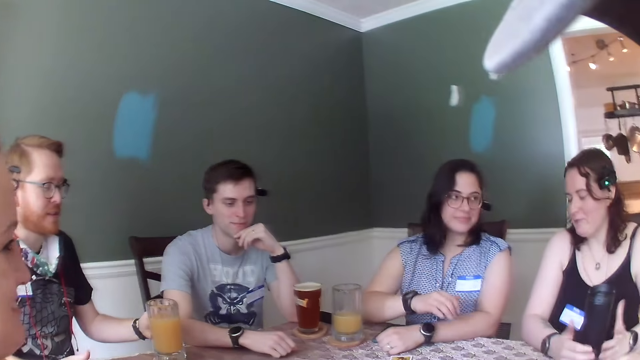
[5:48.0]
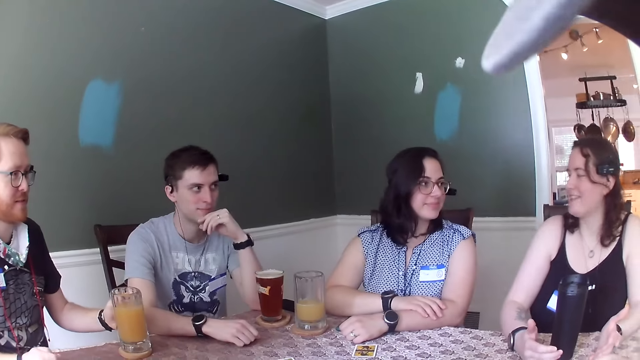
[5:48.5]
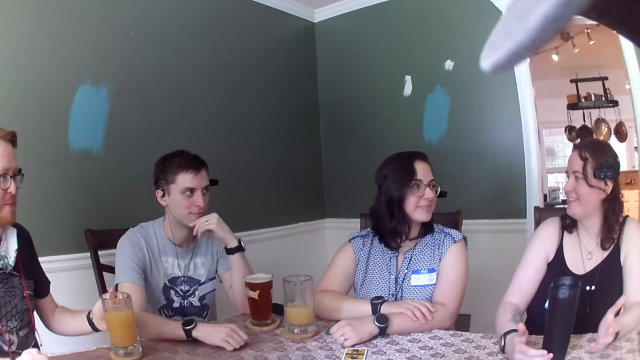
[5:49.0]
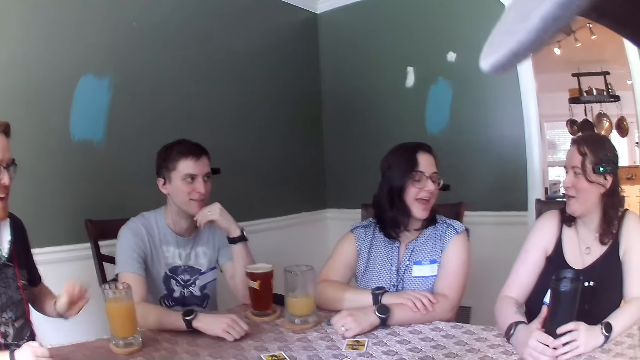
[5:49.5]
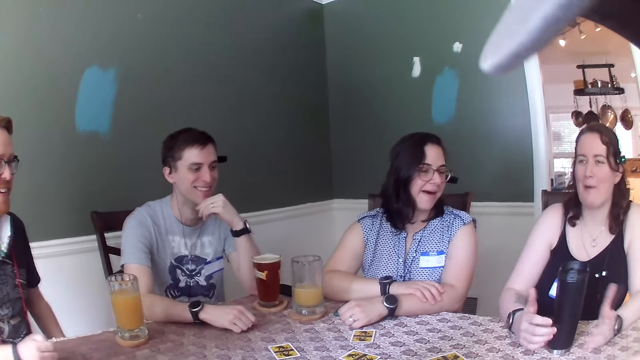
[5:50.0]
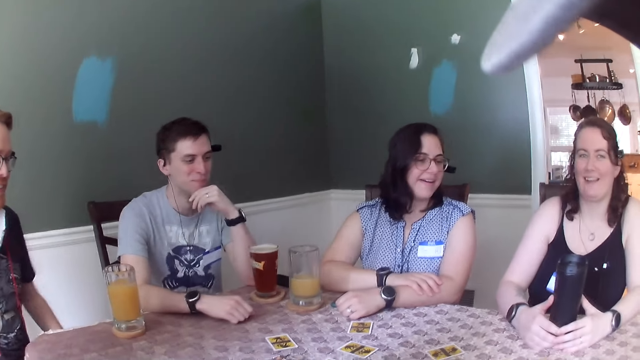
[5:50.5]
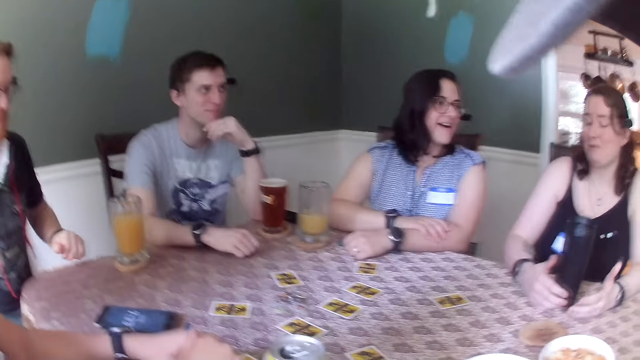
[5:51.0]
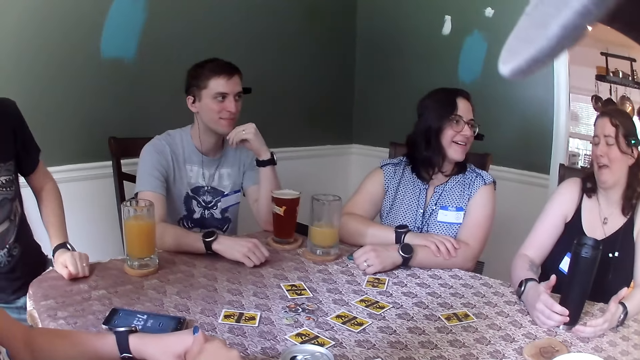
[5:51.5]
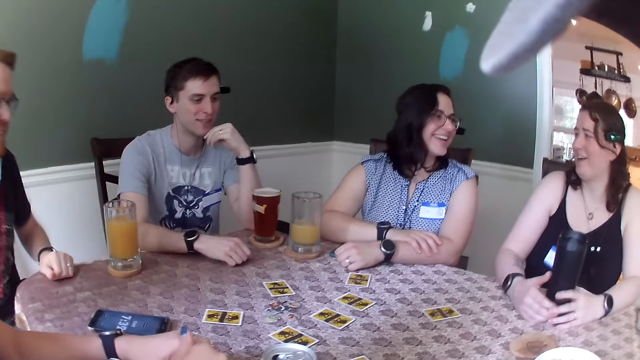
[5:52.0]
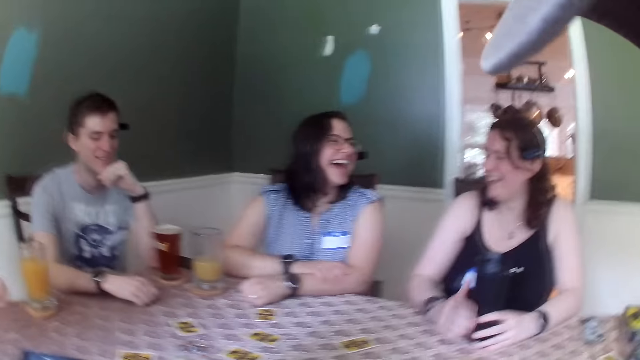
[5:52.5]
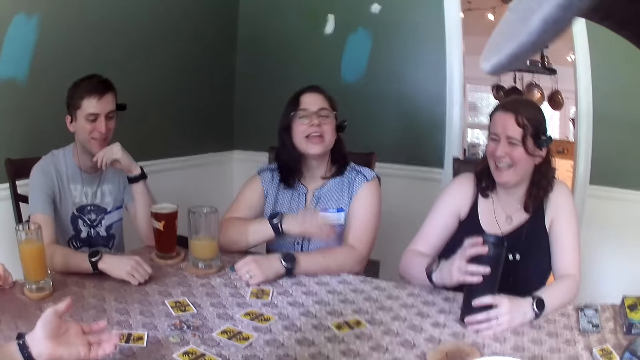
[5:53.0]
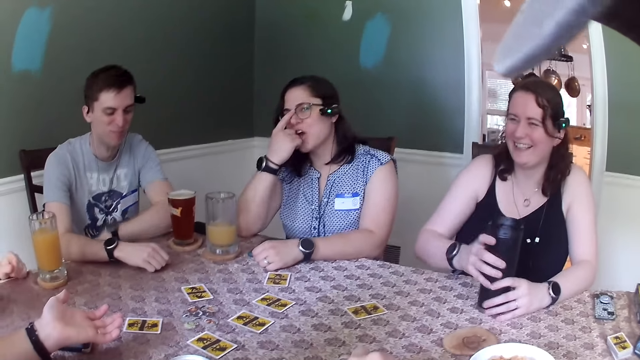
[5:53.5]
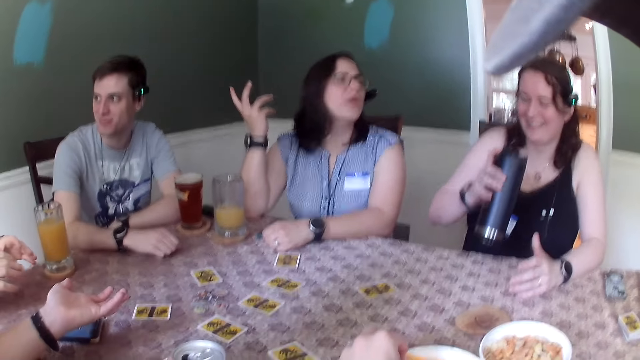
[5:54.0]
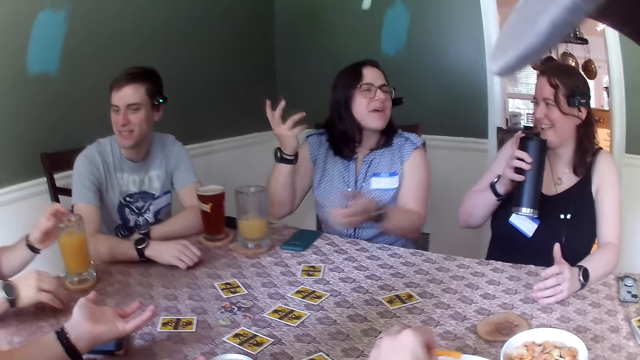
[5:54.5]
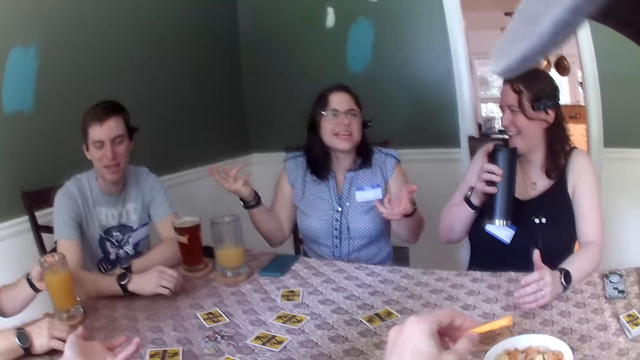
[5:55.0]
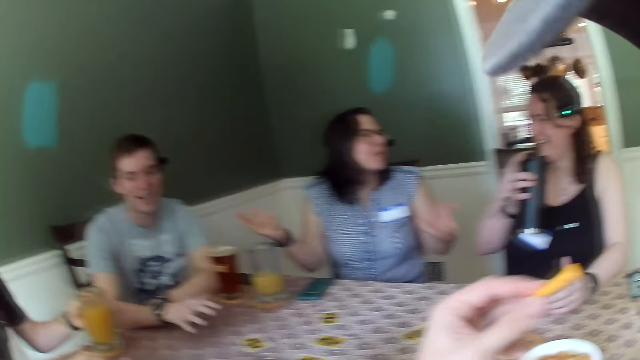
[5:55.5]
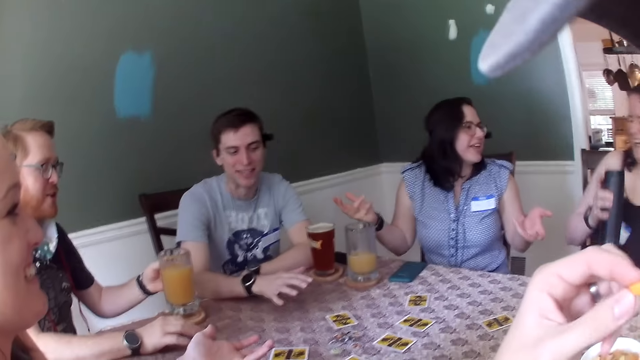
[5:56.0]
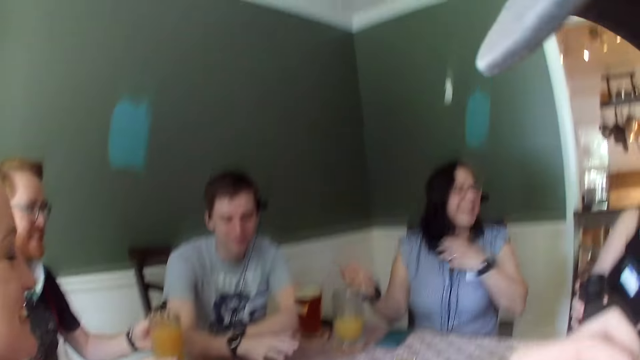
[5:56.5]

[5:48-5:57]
A woman converses with another woman. The first woman converses with the other people and the camera wearer. A man converses with the first woman. Another man converses with the first woman. A person adjusts sitting posture. The first woman holds a flask on the table with her right hand. The second woman adjusts her glasses with her right index finger and converses with the first woman. The first woman lifts the flask from the table with her right hand. The other man speaks to the group of people. The first man speaks to the group of people. Another person gestures with hands. The camera wearer lifts a snack piece.

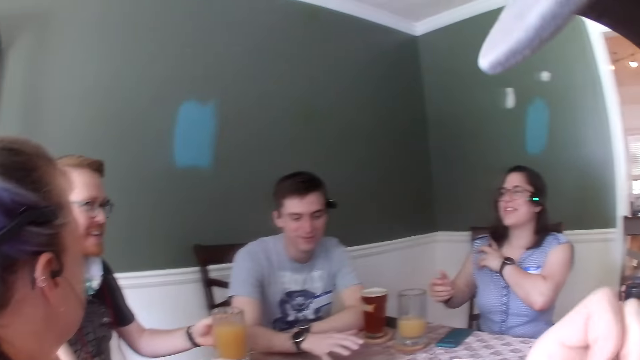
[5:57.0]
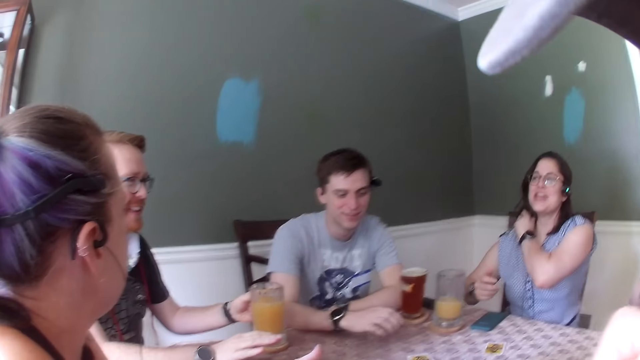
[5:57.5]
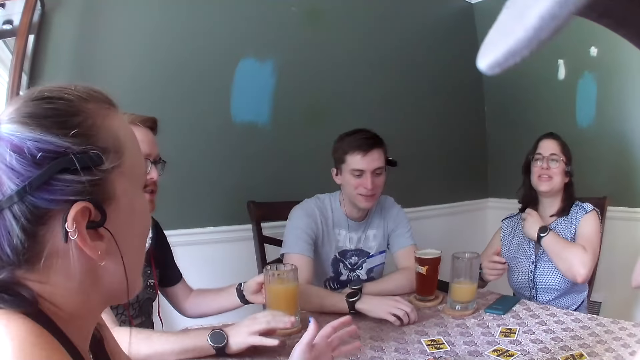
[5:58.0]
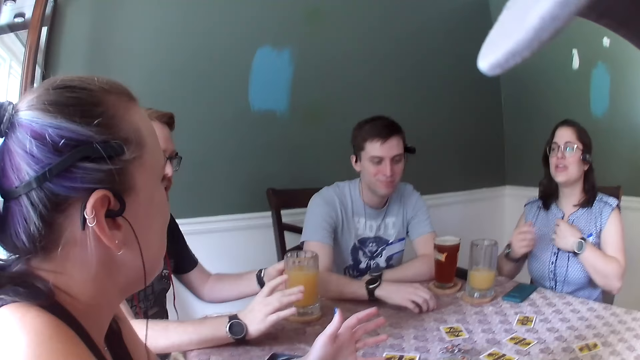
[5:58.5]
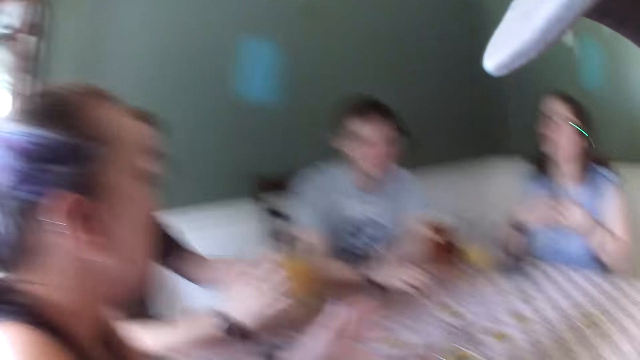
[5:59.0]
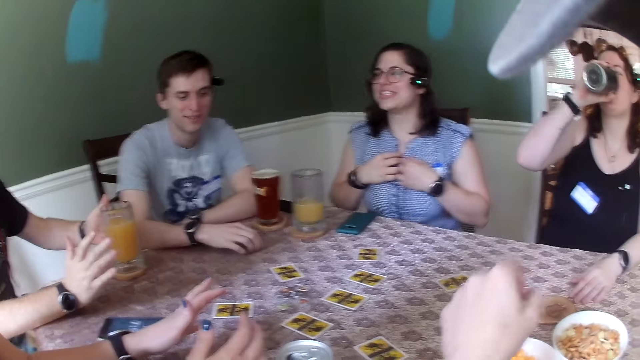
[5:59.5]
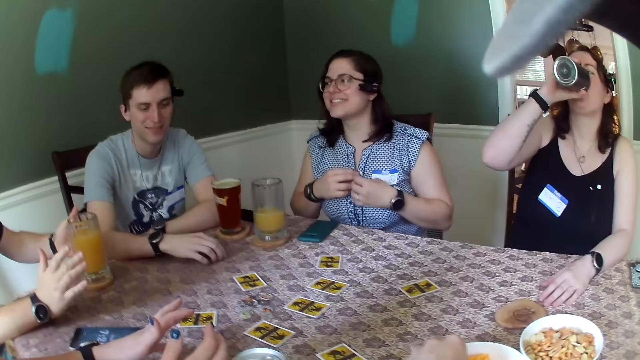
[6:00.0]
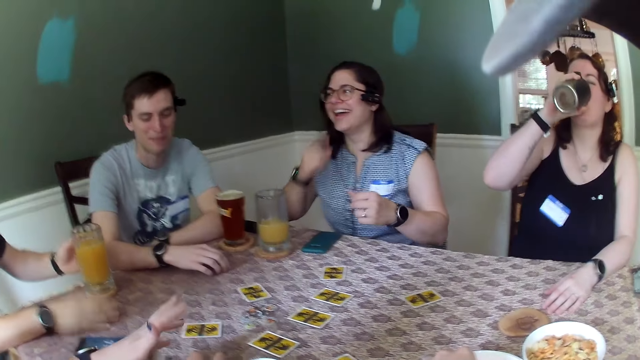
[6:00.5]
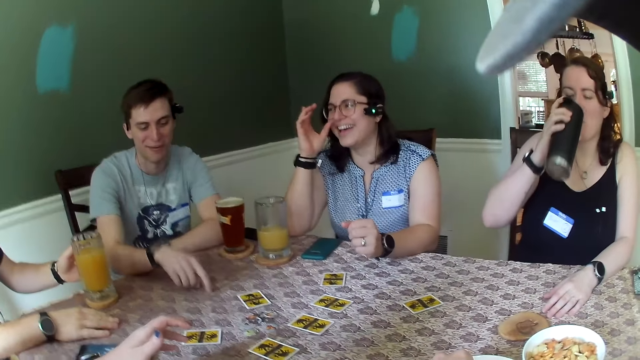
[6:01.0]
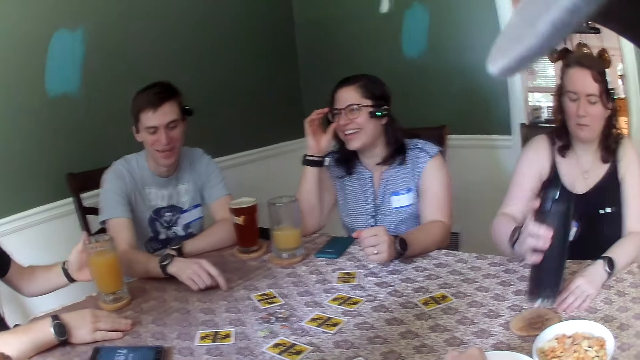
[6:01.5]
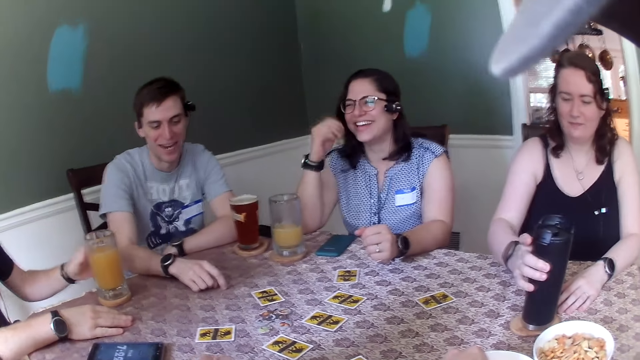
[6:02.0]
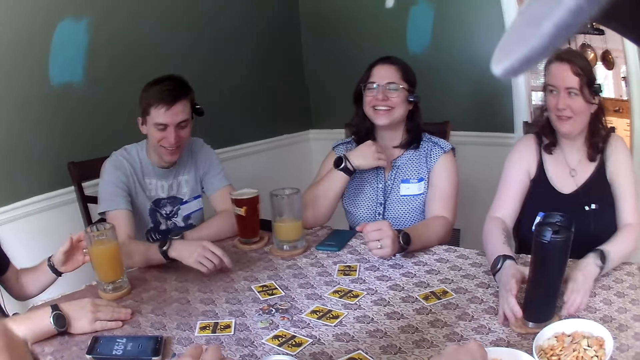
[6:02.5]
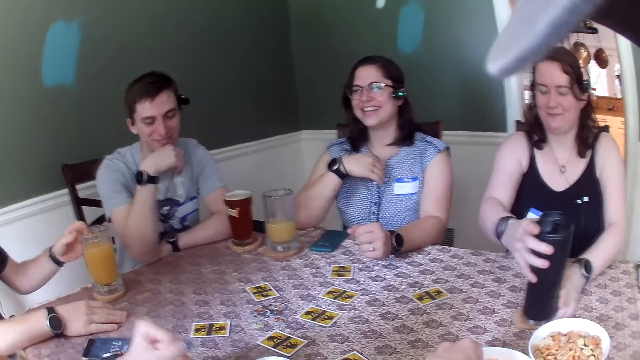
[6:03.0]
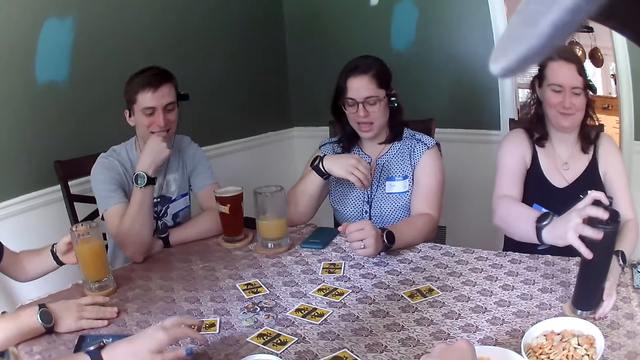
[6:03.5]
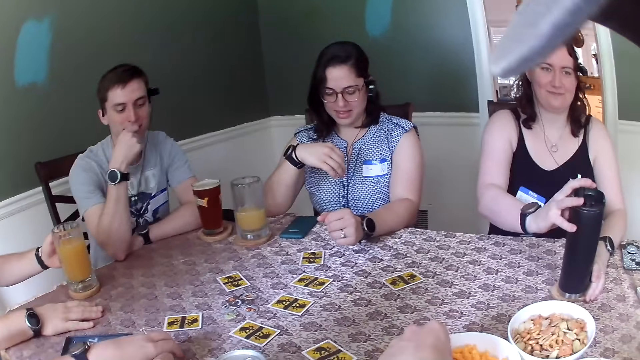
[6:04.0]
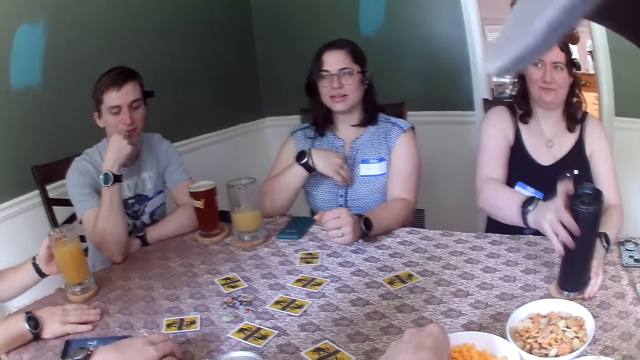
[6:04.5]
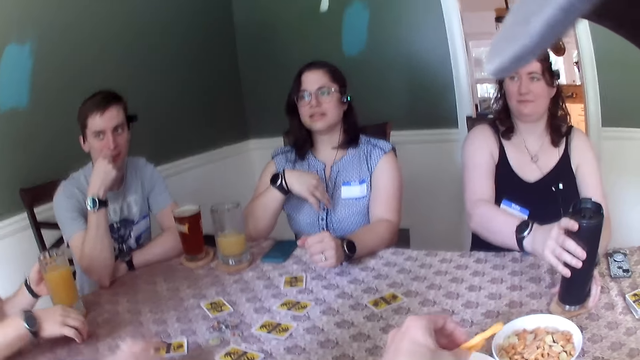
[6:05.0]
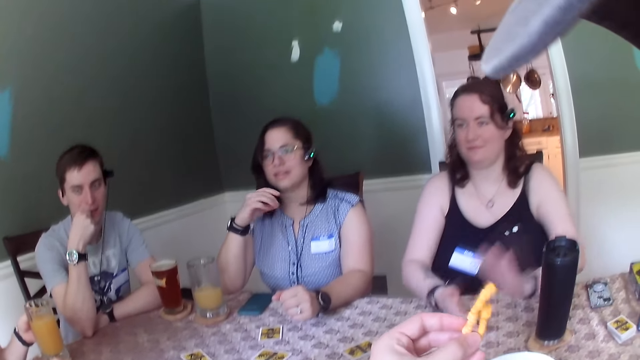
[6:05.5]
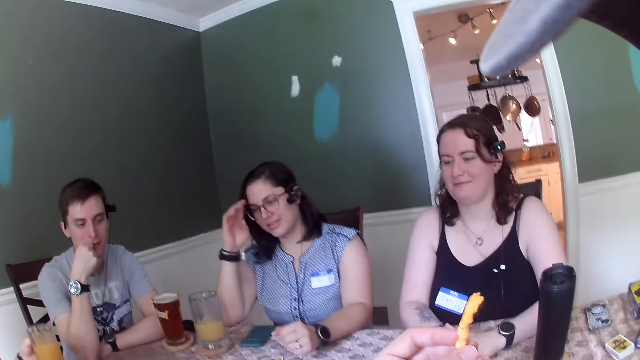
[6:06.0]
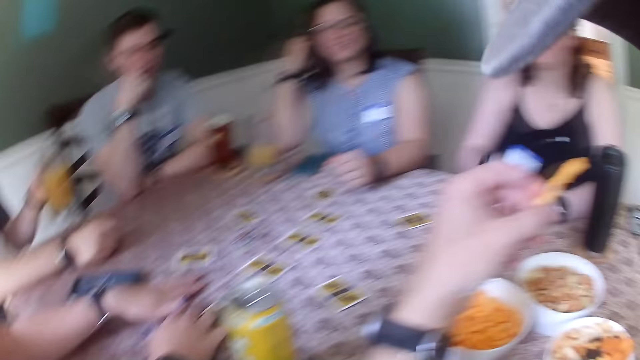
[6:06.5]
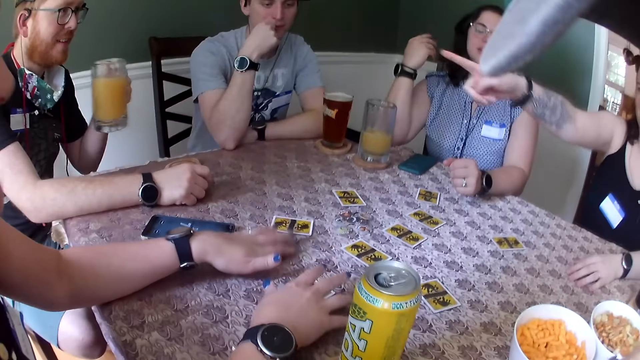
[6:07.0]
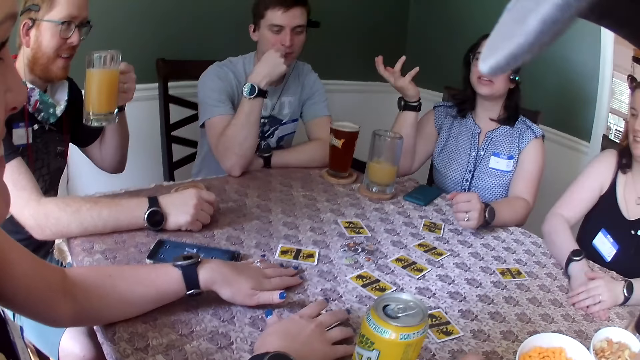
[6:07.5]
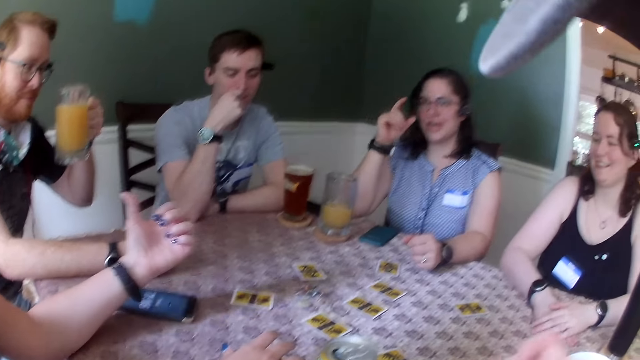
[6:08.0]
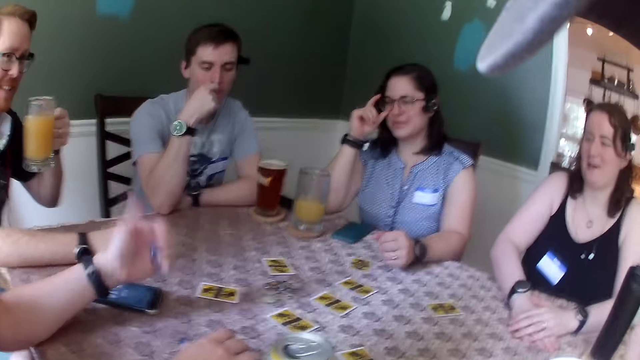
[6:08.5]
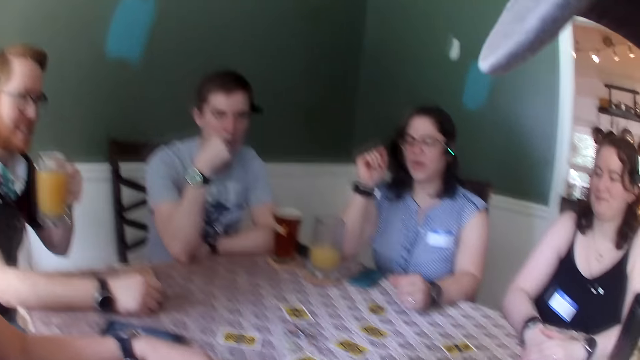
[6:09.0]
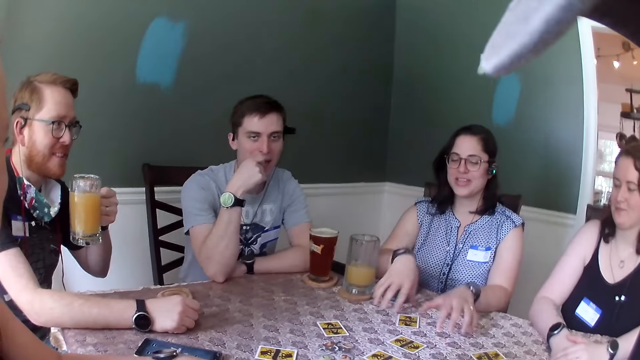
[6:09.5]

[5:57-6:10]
A woman converses with a man. A person adjusts a blouse. Another woman drinks from a flask or bottle in her right hand. Another man converses with the first man. The second woman drops the flask on the table with her right hand. The person adjusts glasses. The second woman adjusts the bottle on the table. A third woman speaks to the group of people. The other man looks at the third woman. The camera wearer takes some snacks from a bowl of snacks on the table with his left hand. The first woman adjusts her hair with her right hand. The camera wearer drops a snack piece. The first man takes a cup of juice on the table with his left hand. The second woman points at the first man with her right index finger and converses with the first man. The first woman speaks to the group of people. Another person gestures with a hand. The first person adjusts glasses.
